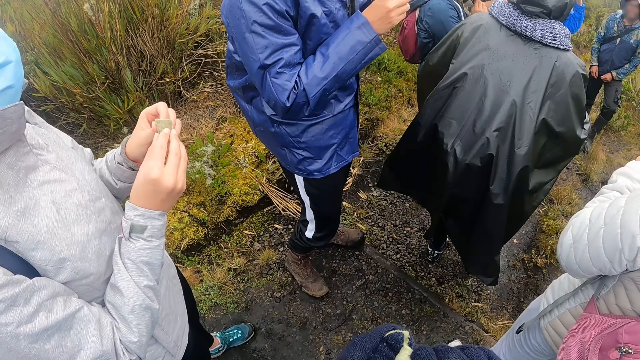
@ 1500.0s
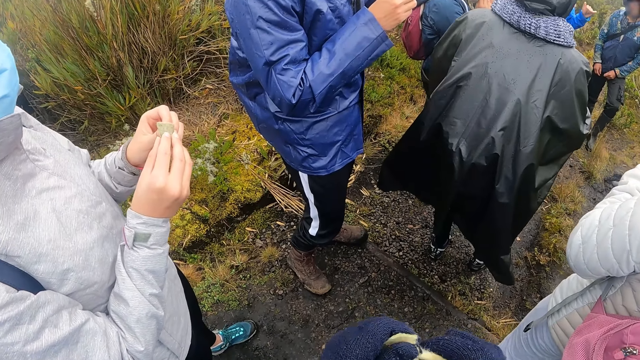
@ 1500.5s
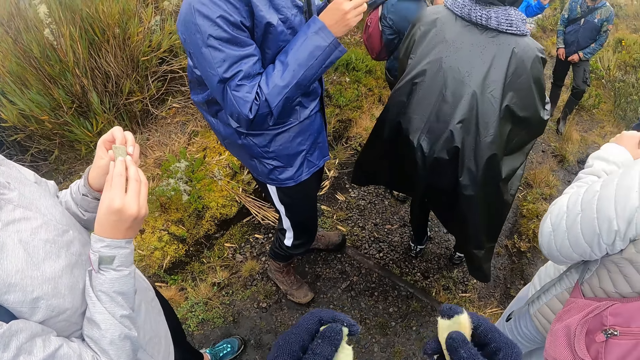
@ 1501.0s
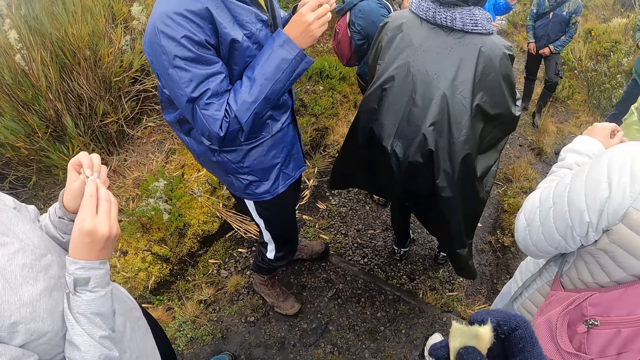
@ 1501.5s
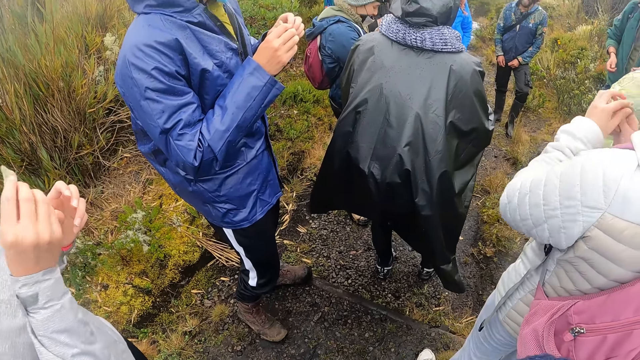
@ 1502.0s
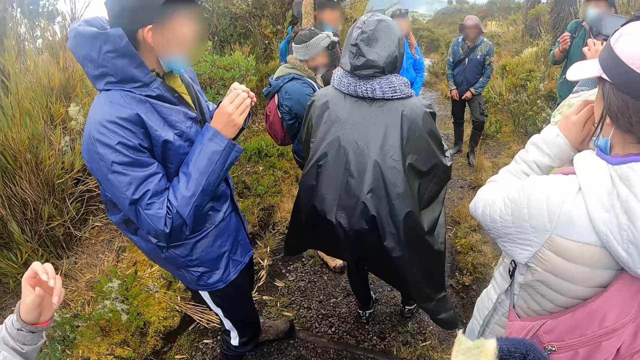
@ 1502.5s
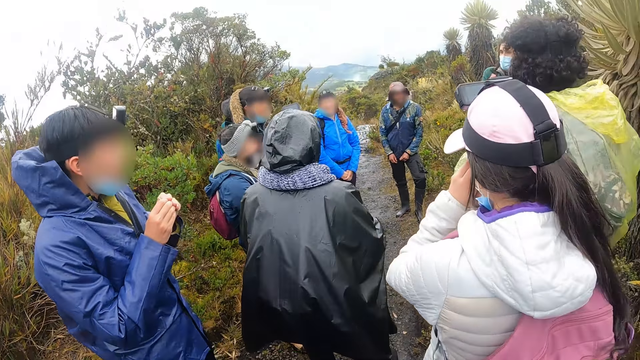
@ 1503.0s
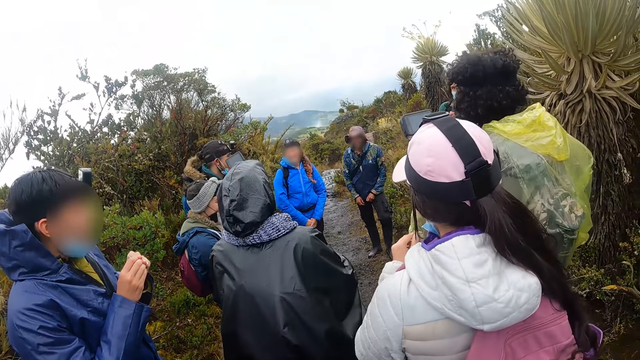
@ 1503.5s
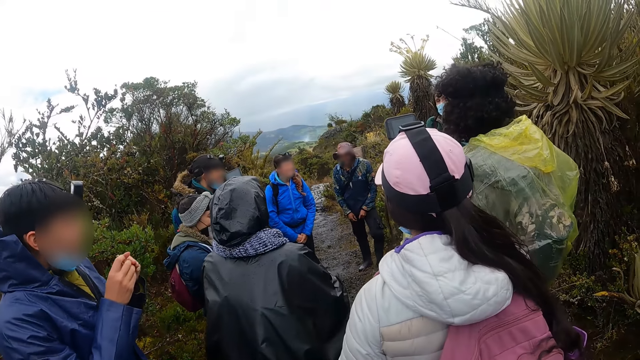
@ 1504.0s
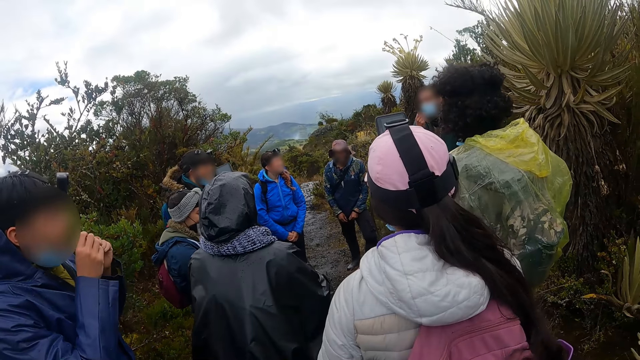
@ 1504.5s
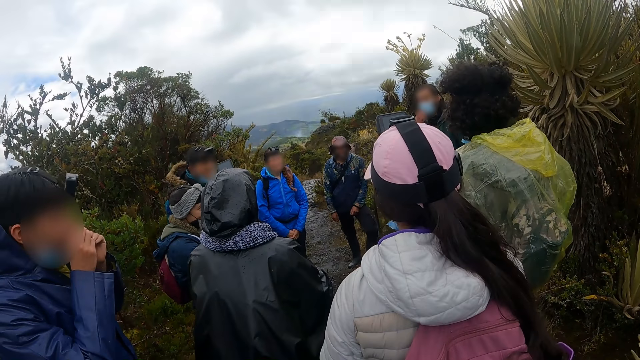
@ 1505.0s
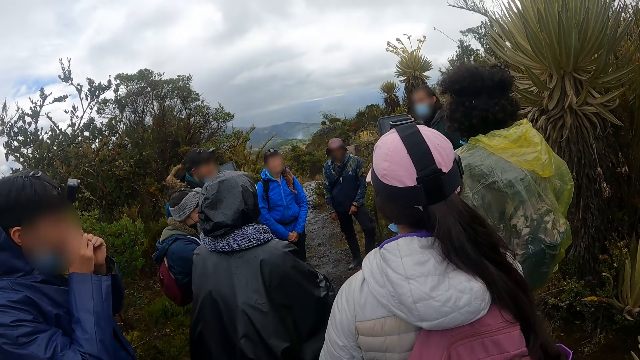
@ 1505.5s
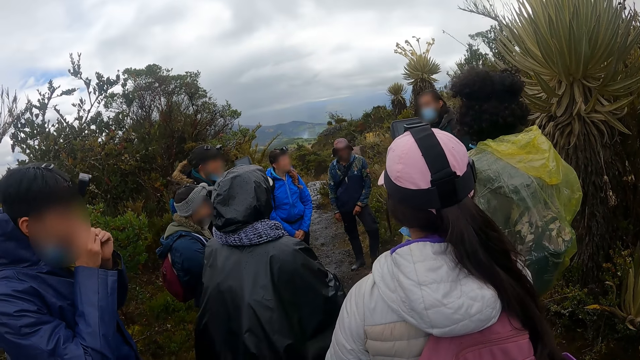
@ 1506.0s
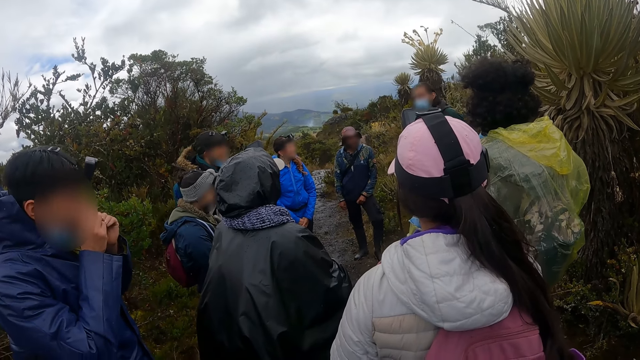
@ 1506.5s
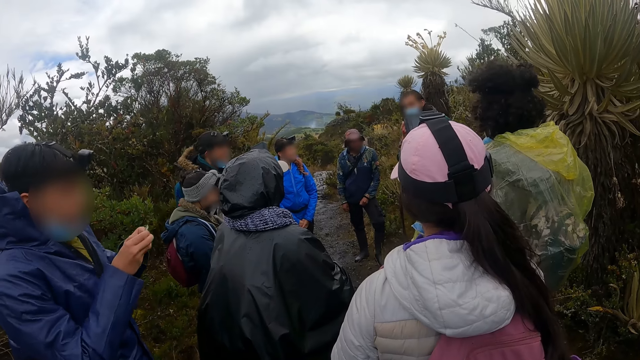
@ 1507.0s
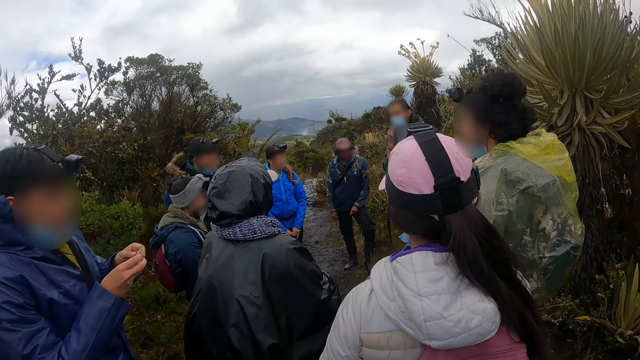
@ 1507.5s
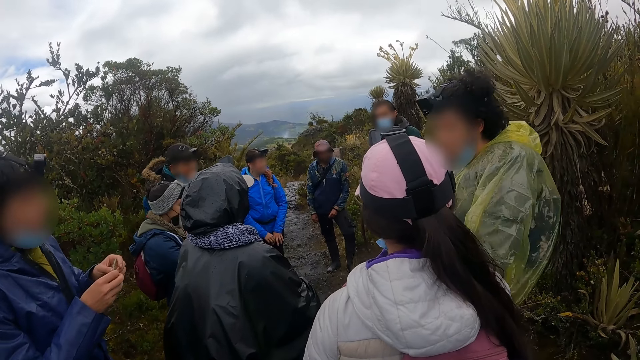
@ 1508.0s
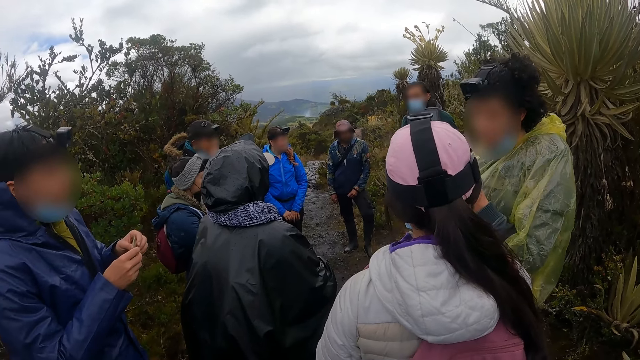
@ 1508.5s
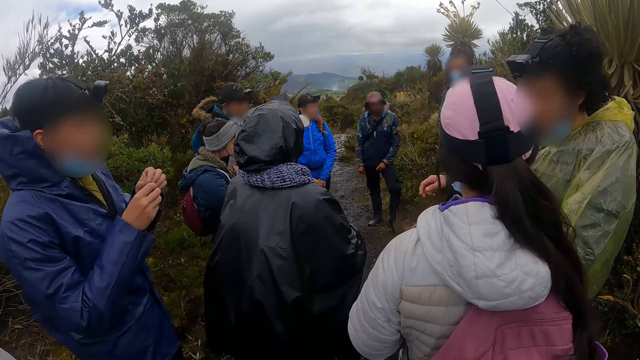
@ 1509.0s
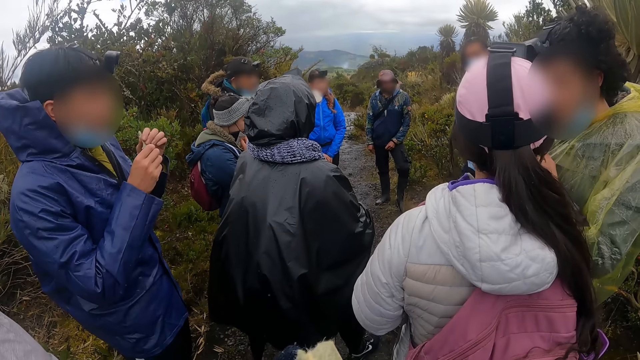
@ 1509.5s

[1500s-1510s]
The camera wearer cuts from the branch in his hands. He looks at the plantation. A woman smells the branch in her hands. The camera wearer looks around. A man smells the branch in his hands.

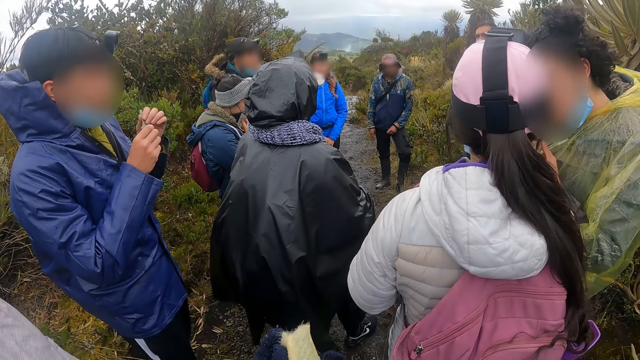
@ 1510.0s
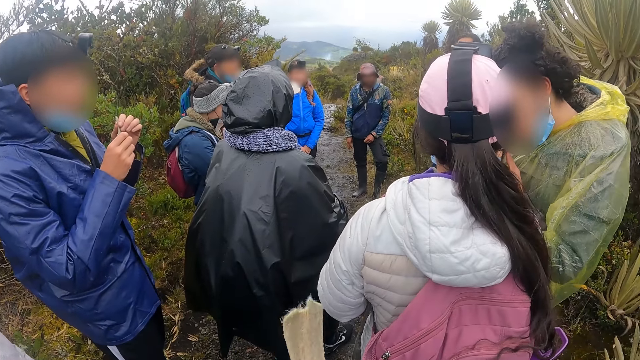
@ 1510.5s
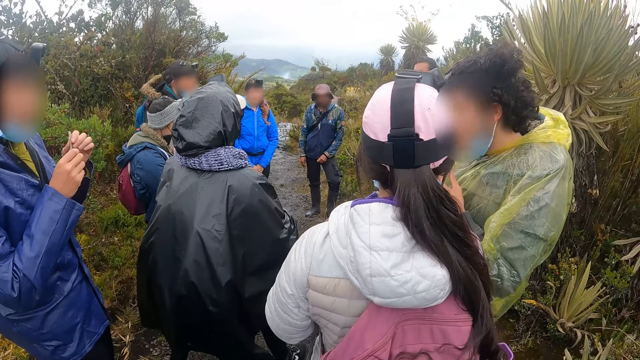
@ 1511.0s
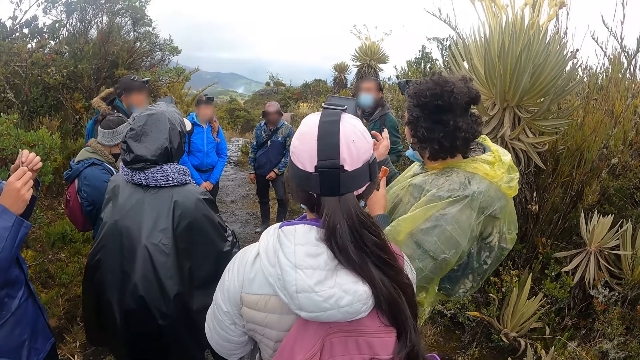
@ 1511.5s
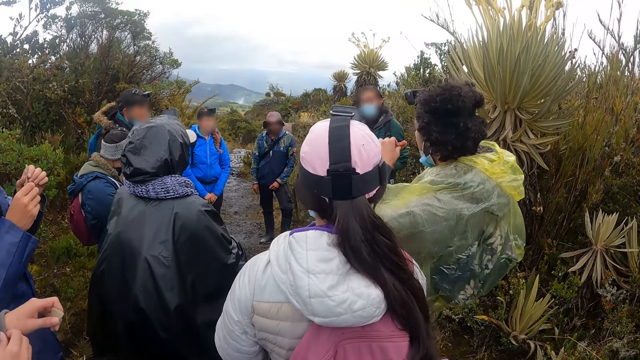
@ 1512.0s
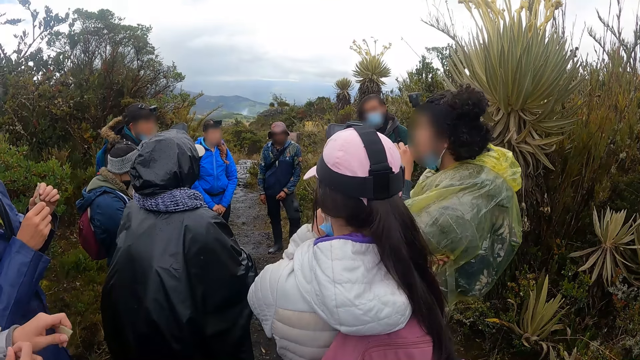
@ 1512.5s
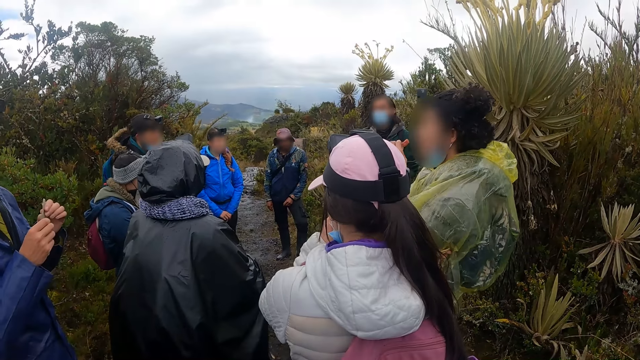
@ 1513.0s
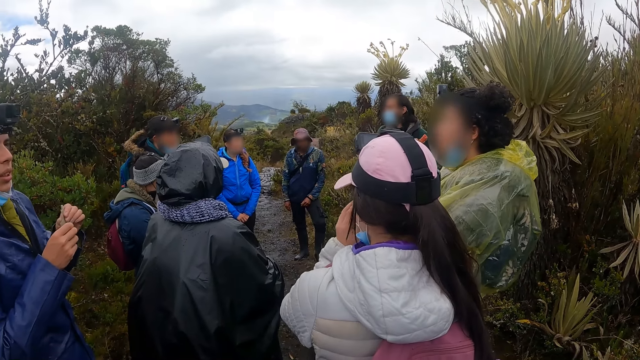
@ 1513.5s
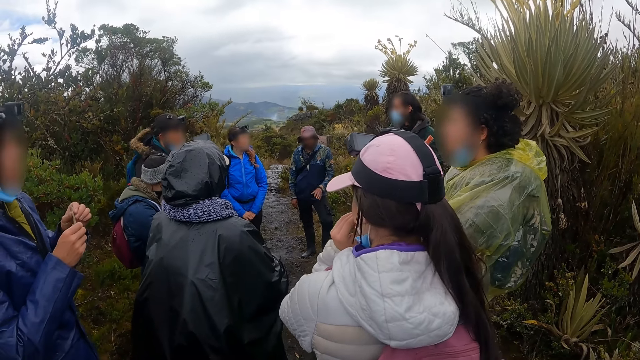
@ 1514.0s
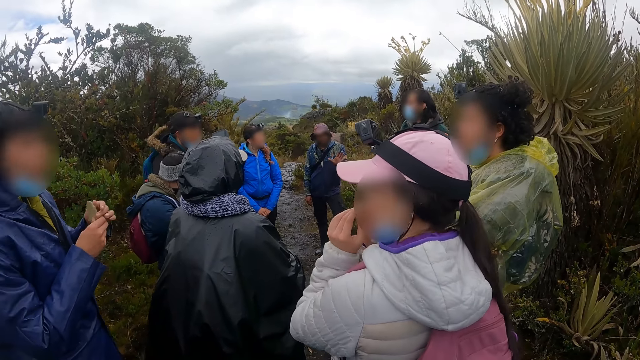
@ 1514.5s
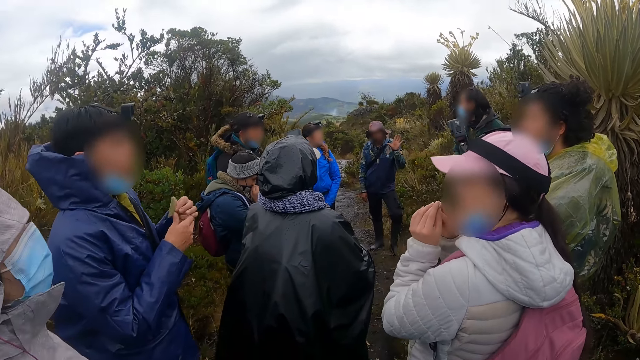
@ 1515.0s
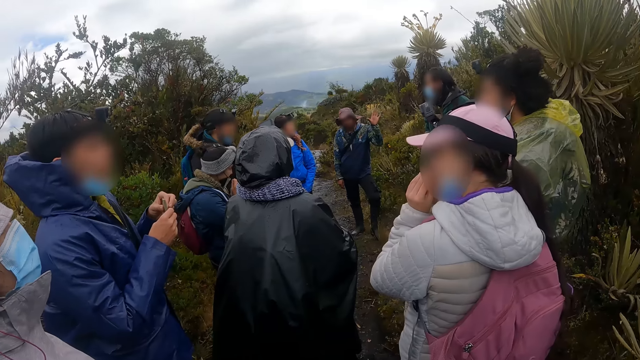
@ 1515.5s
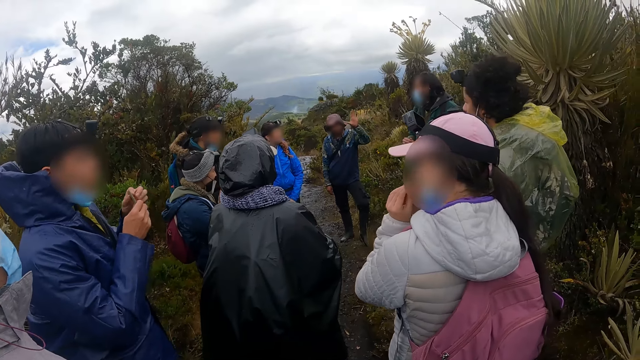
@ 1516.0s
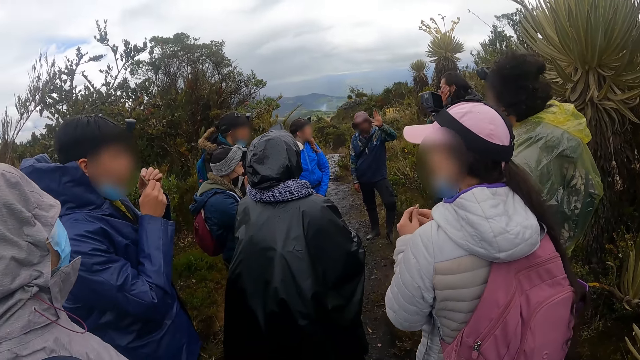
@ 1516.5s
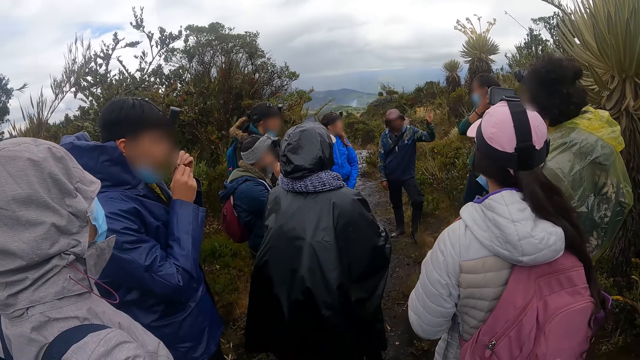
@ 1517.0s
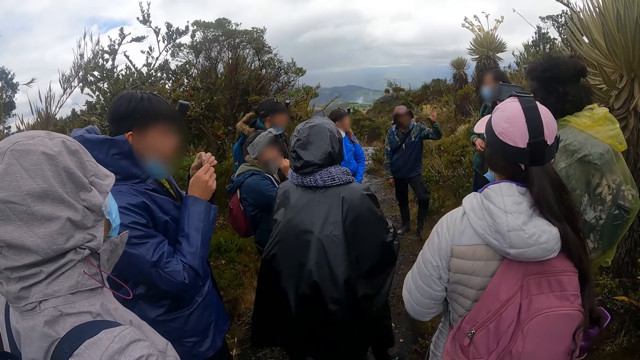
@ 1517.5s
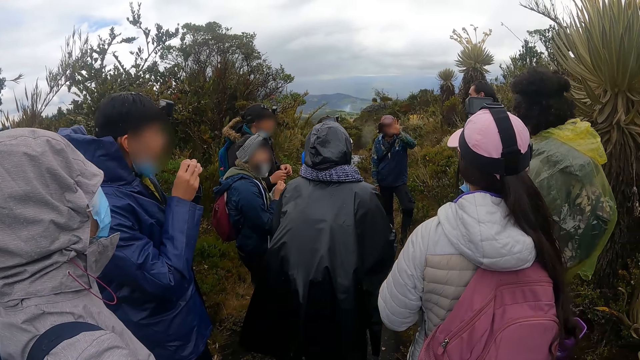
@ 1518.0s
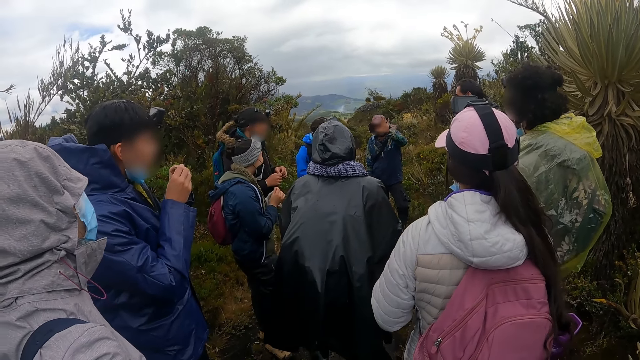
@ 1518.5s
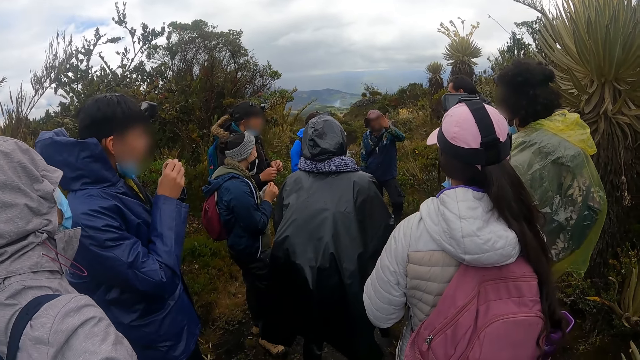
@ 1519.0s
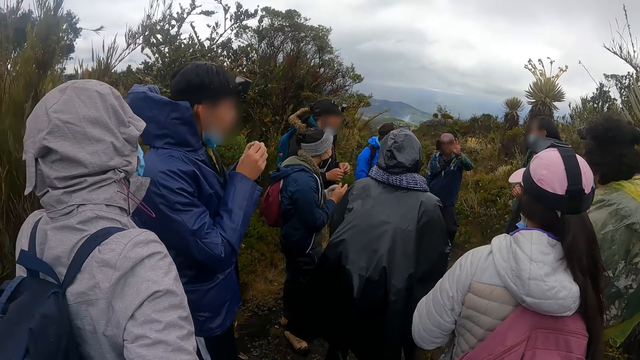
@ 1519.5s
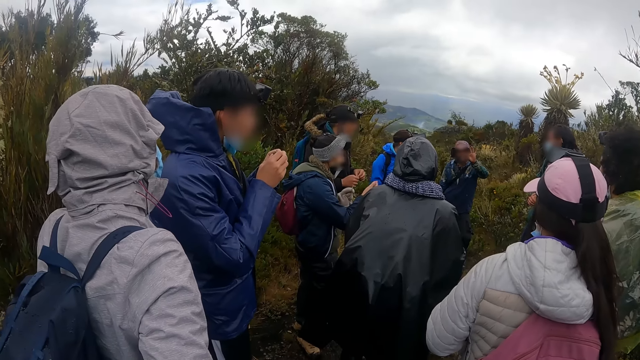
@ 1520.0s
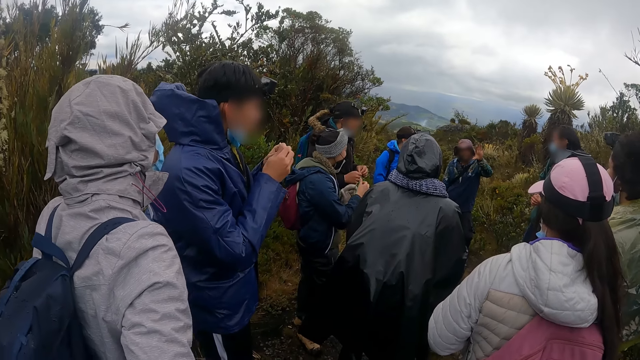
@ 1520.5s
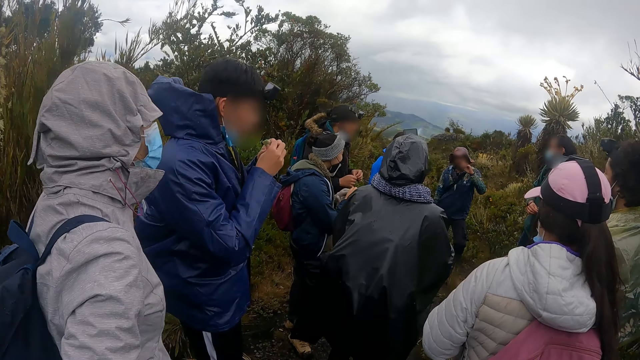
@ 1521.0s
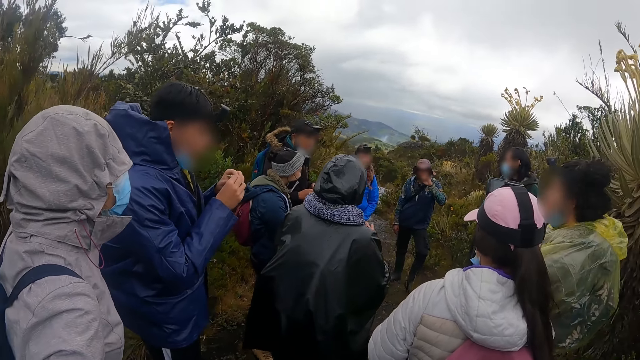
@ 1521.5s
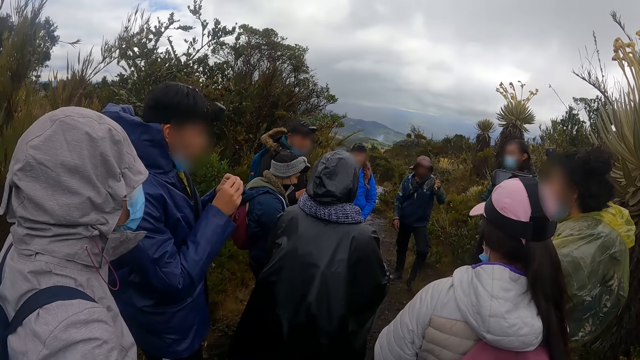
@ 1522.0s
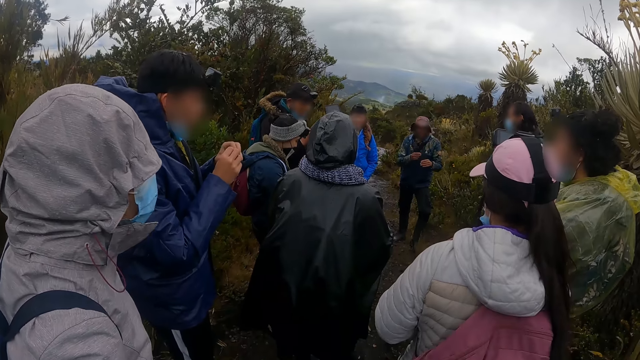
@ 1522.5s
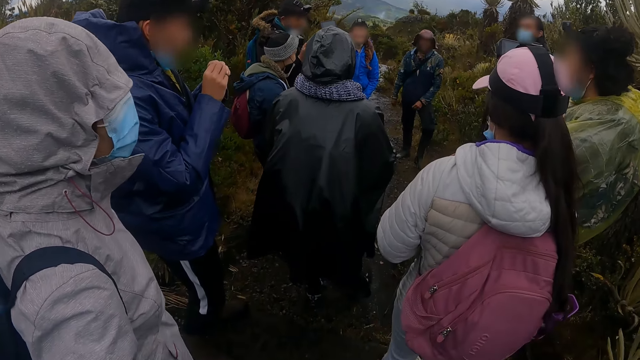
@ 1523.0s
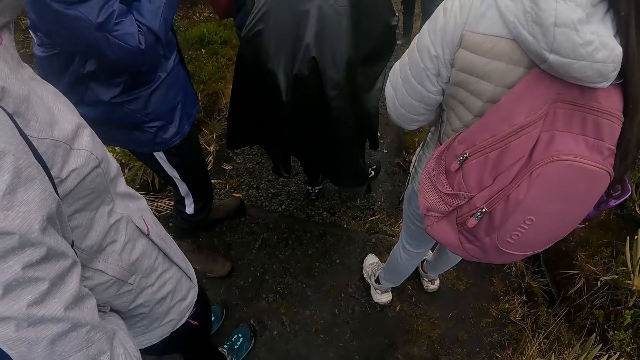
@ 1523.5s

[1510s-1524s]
A man eats the beef in his hands. A woman smells the branch in her hands. Another man smells the branch in his hands.
